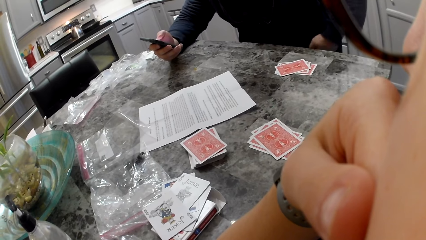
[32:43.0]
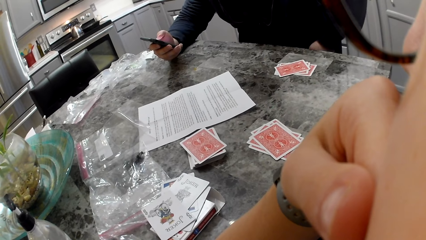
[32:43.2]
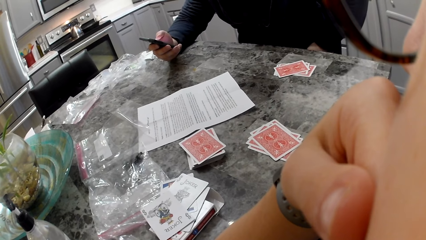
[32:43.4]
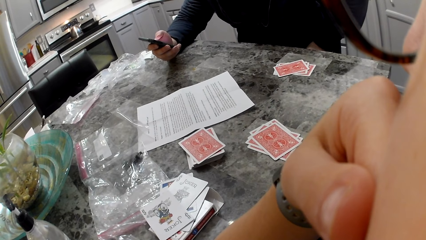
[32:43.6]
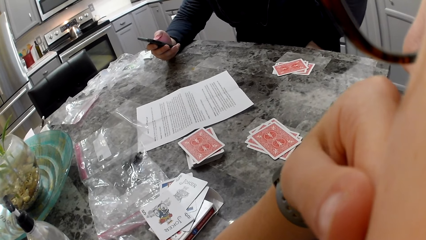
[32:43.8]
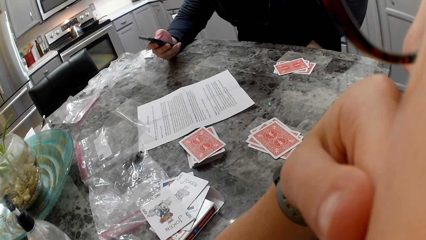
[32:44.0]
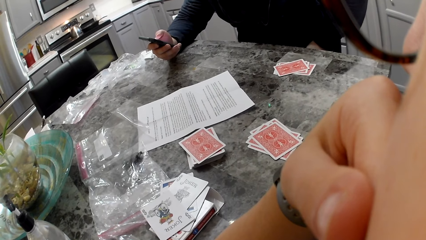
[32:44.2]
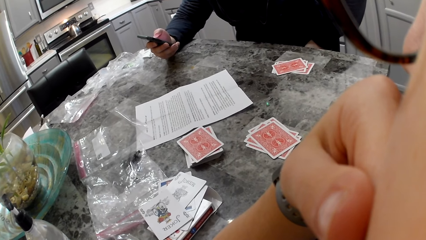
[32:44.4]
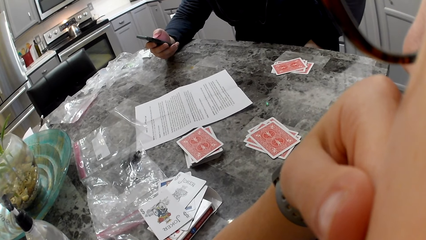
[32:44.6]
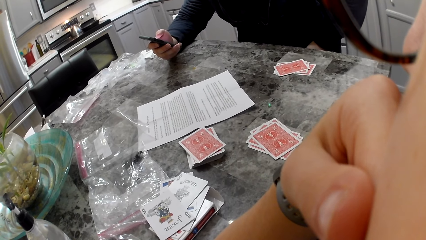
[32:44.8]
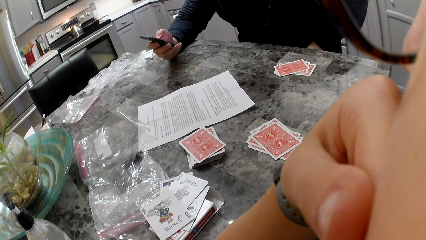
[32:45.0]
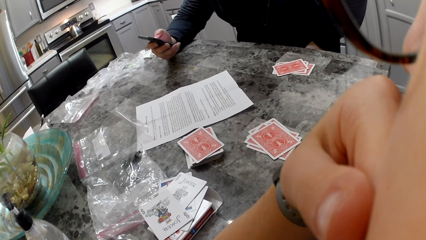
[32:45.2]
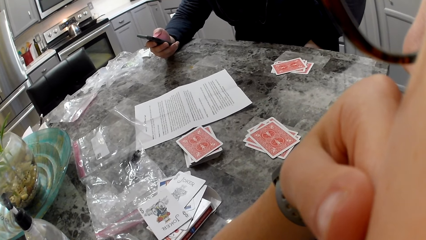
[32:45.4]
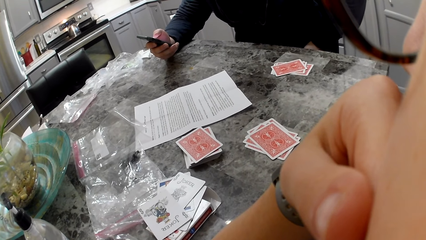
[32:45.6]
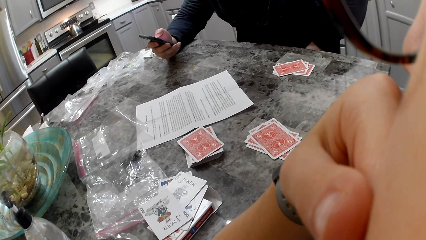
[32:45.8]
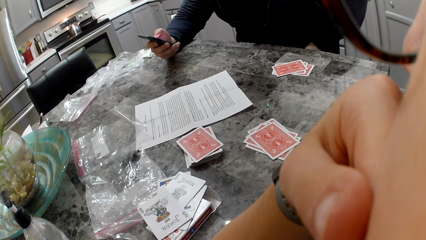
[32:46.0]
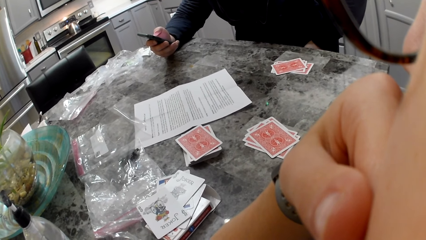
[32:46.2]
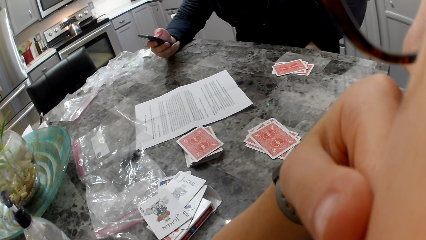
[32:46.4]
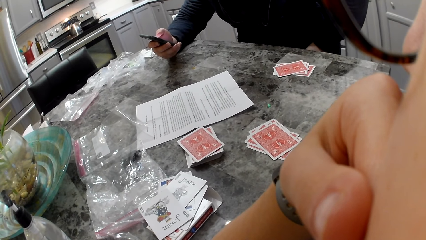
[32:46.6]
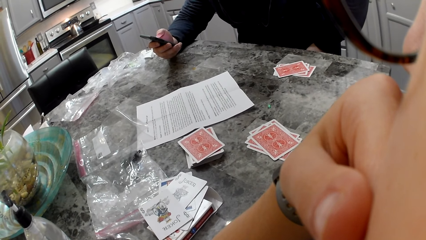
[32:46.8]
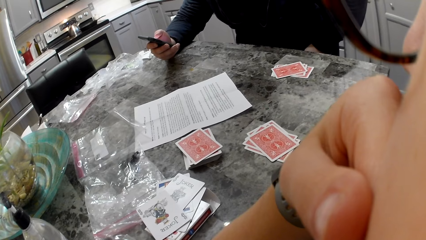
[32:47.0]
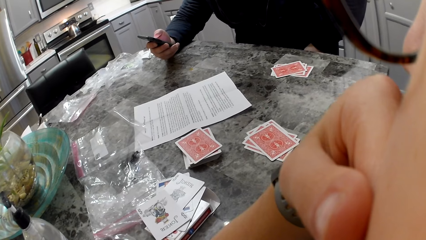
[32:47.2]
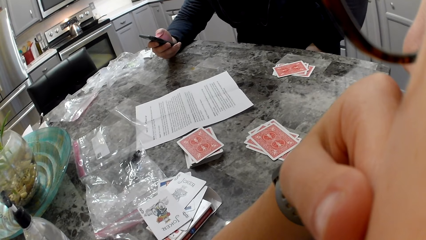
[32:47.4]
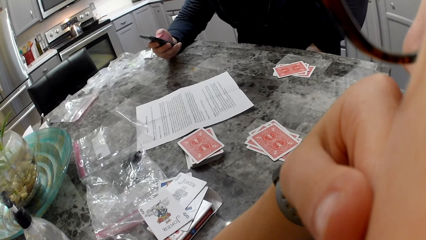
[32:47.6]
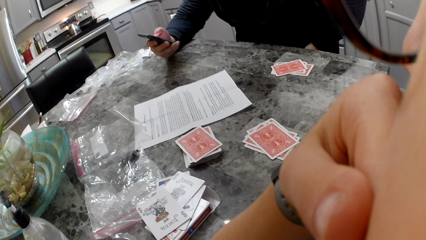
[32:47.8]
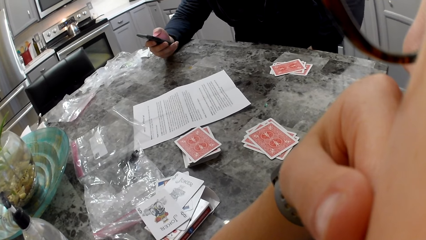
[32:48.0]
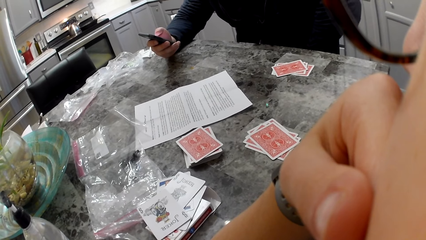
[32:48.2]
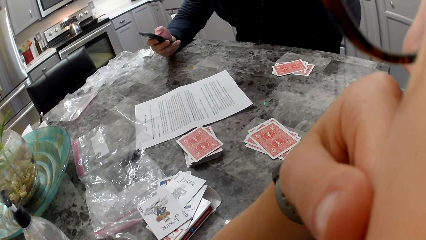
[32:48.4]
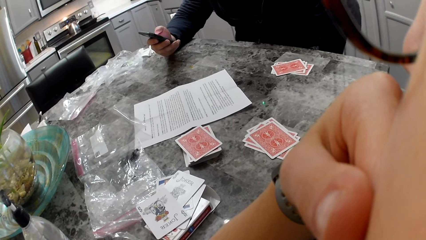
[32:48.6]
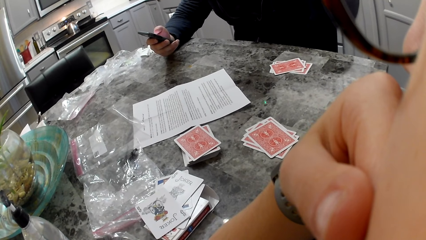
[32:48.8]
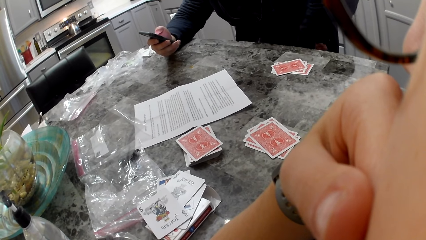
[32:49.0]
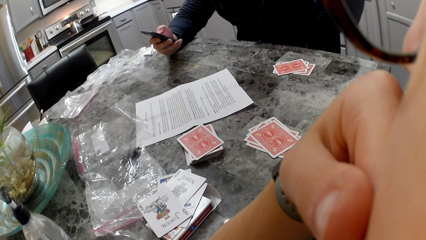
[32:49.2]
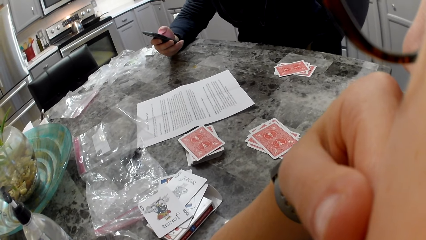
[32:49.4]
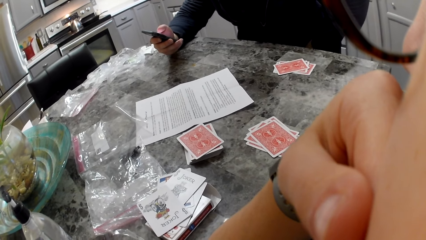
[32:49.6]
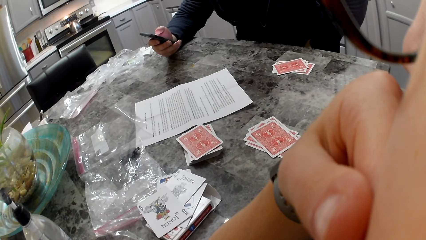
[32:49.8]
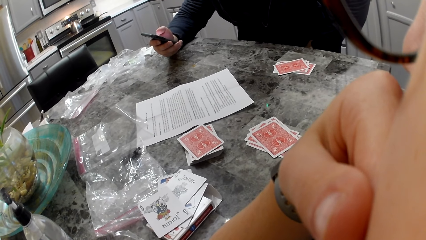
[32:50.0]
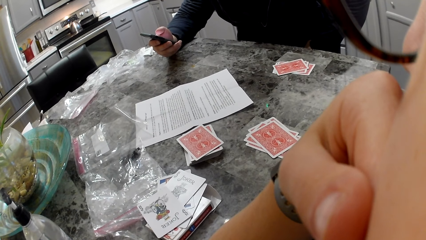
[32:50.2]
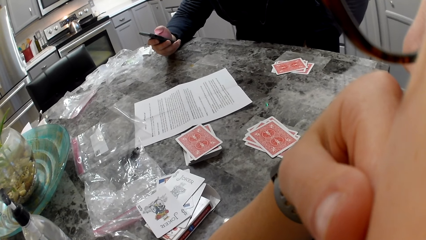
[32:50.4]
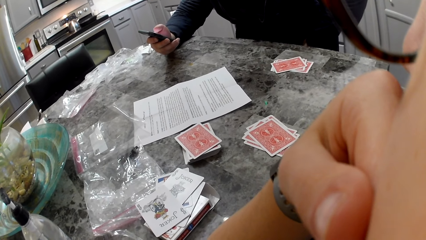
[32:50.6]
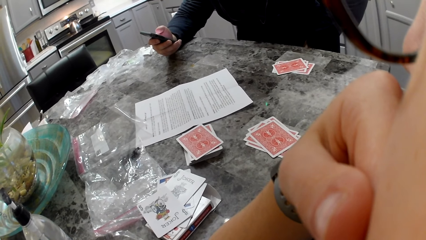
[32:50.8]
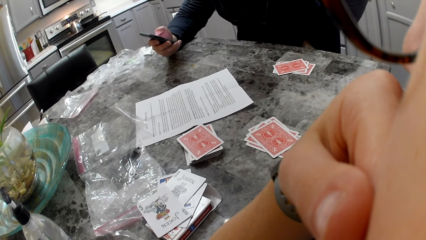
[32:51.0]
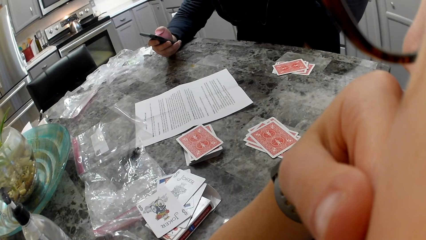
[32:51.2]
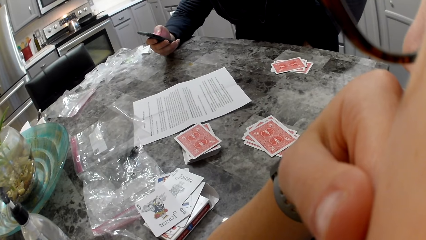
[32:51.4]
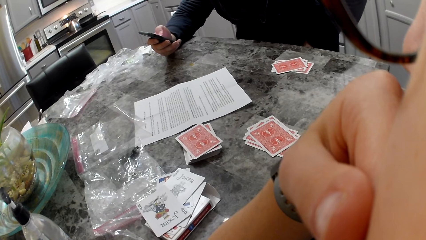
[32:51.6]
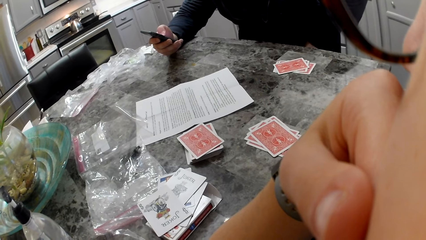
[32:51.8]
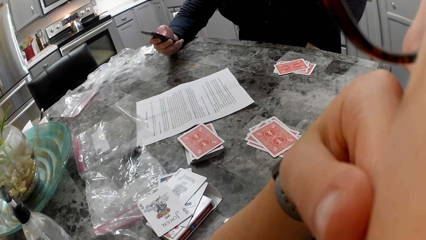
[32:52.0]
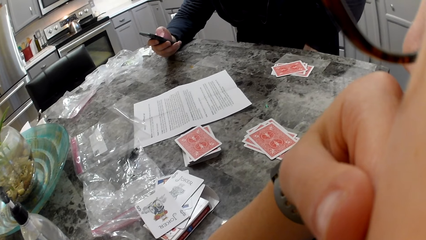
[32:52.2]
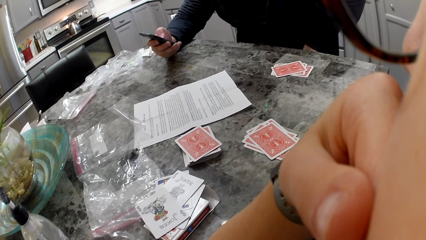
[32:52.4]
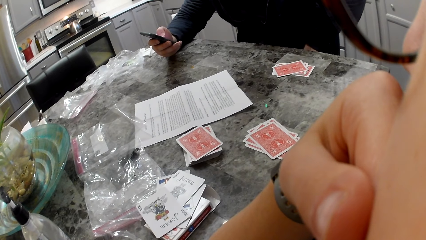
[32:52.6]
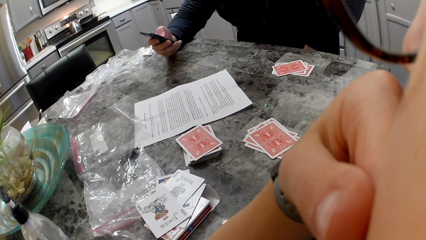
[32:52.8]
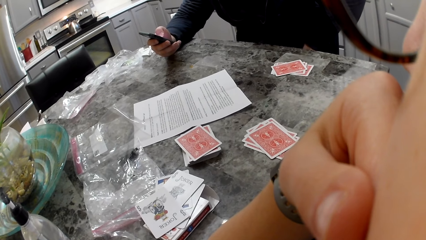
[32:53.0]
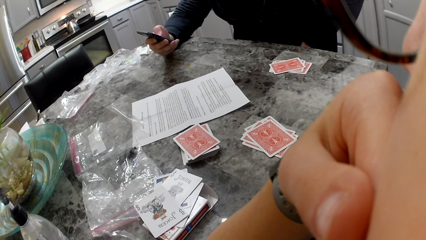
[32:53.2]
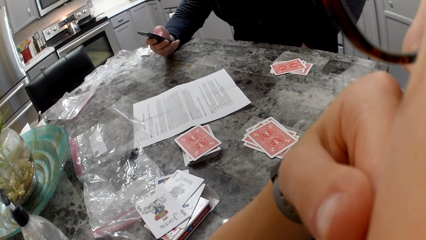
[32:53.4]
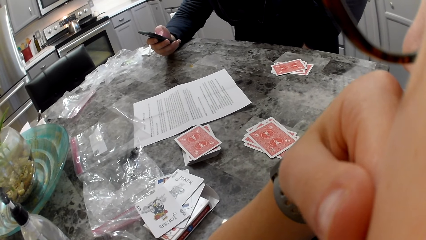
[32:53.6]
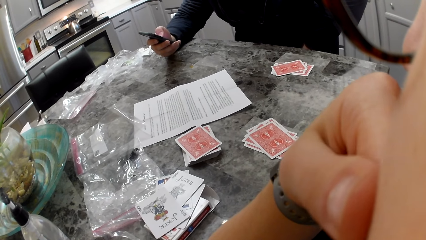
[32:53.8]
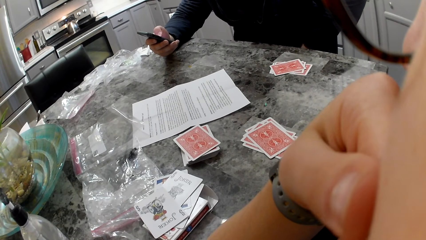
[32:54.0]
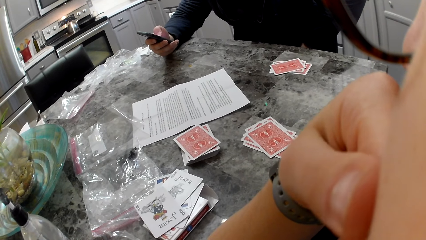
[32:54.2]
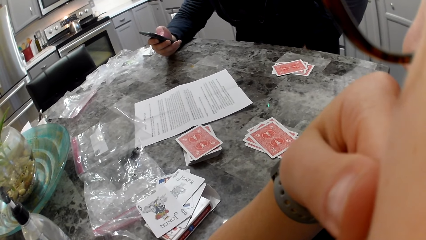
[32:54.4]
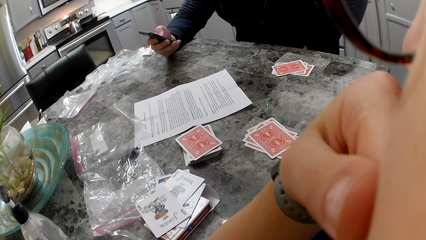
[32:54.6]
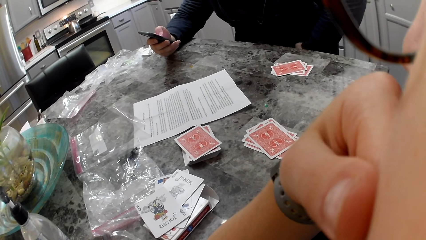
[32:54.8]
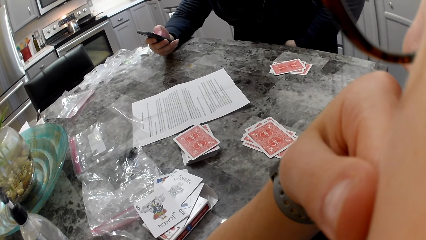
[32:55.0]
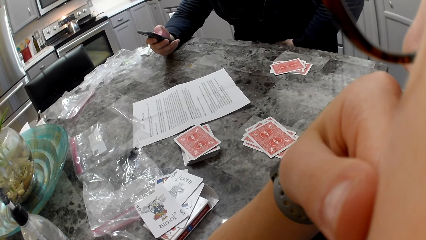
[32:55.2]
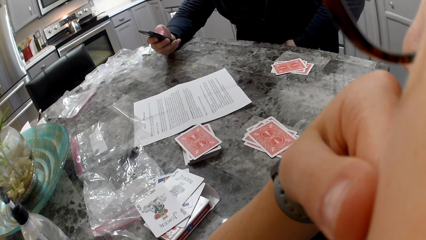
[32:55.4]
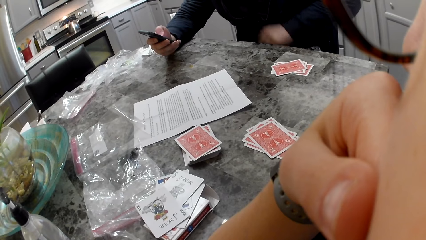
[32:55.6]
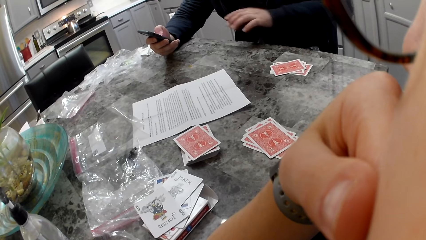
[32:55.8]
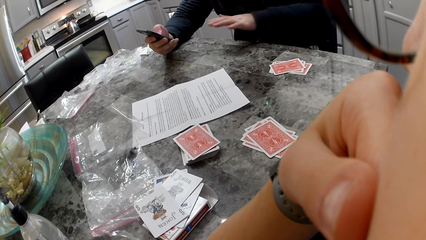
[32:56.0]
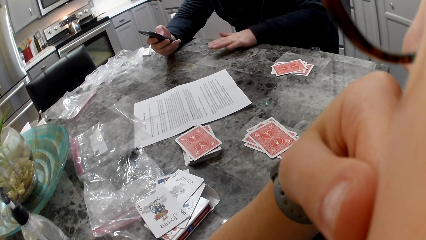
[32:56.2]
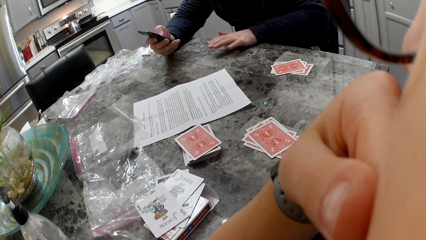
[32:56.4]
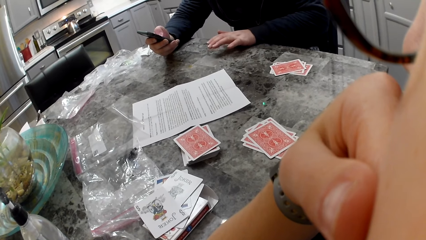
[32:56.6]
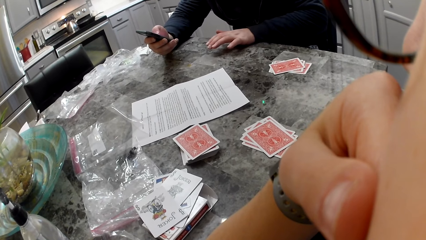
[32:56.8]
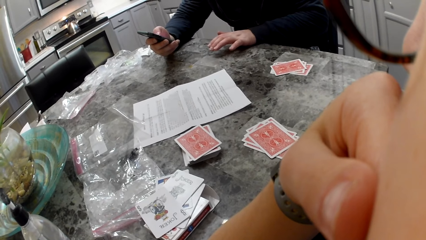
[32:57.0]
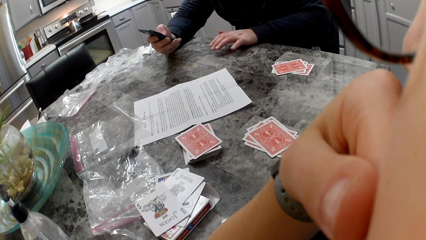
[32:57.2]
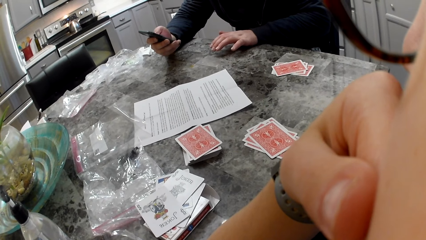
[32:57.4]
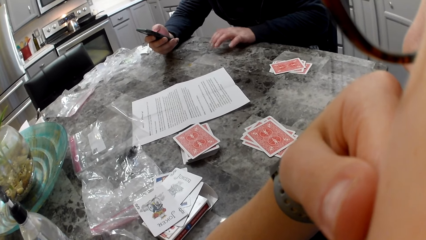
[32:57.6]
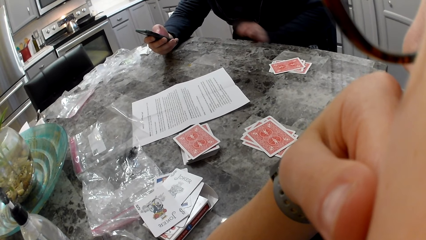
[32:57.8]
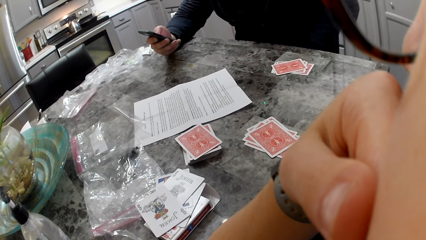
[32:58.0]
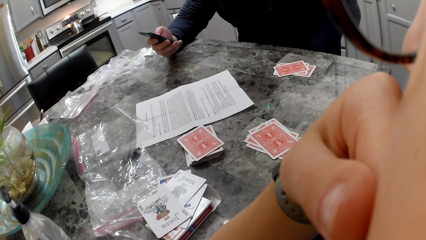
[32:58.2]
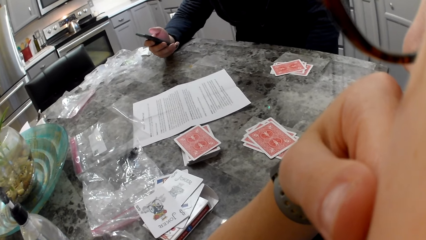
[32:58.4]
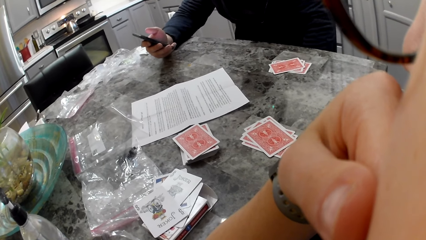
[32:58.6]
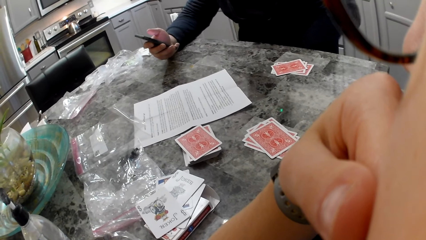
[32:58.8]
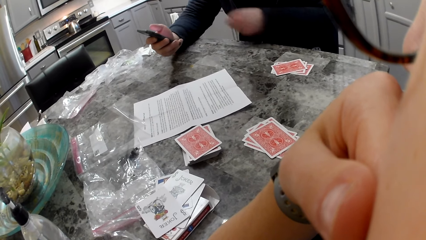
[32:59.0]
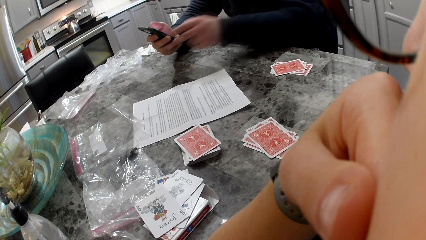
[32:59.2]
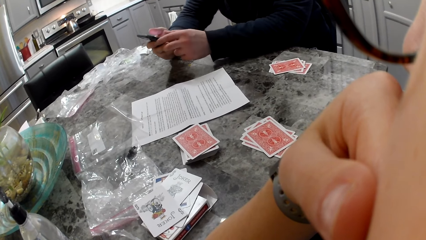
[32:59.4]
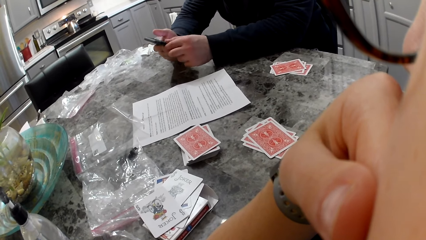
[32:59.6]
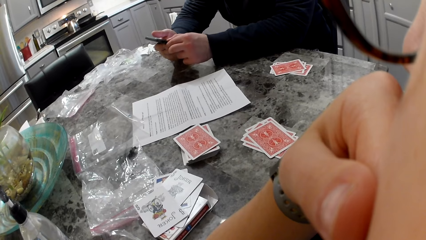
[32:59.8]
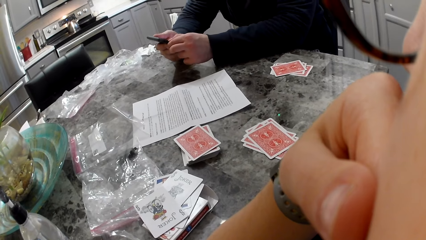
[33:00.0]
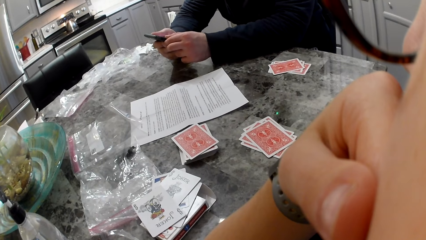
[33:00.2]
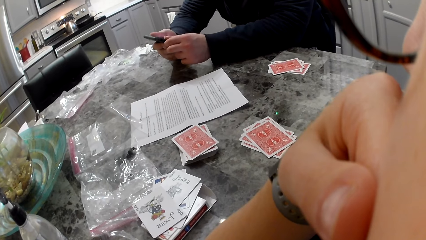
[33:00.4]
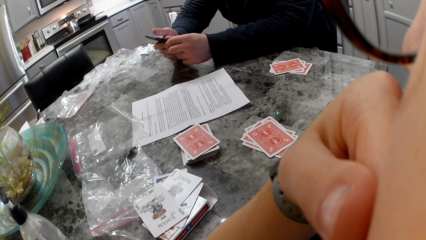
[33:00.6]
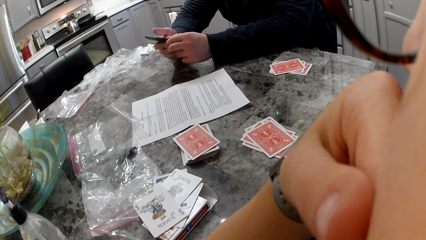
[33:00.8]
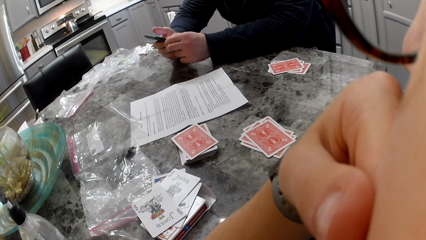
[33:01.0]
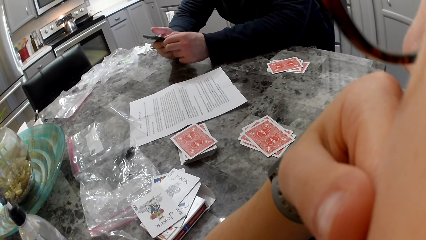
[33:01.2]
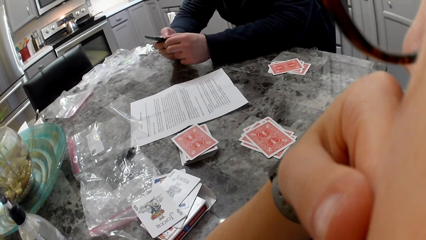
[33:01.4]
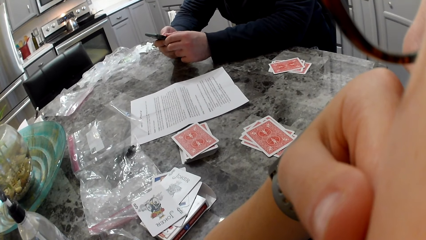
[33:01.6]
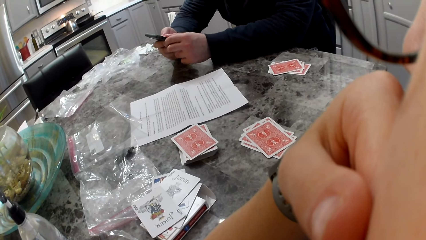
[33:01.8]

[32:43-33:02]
A man touches his lap. The man rests his left hand on the counter. The man touches his lap. The man holds the phone with his left hand.
